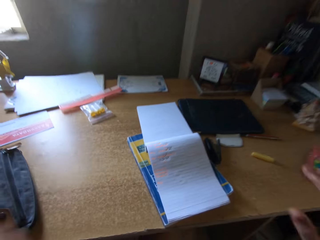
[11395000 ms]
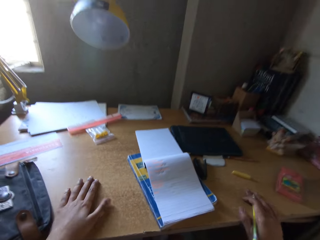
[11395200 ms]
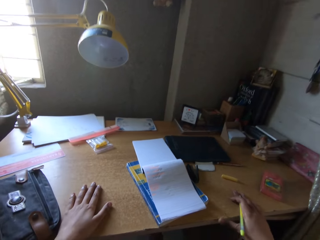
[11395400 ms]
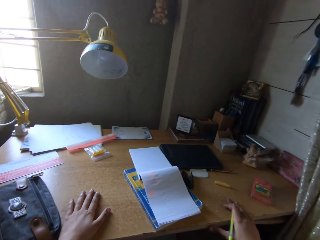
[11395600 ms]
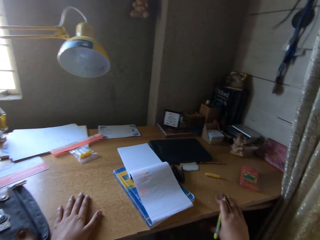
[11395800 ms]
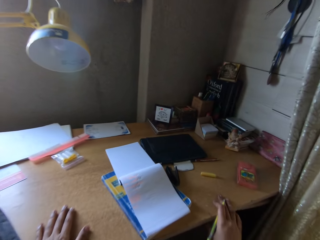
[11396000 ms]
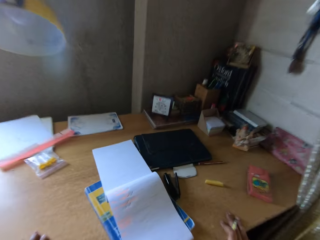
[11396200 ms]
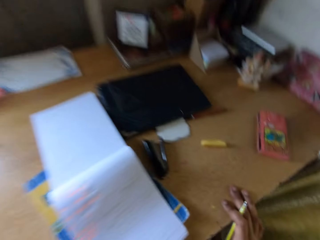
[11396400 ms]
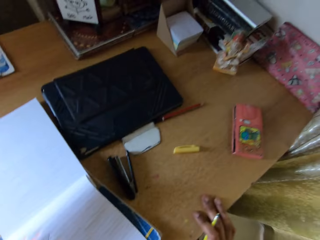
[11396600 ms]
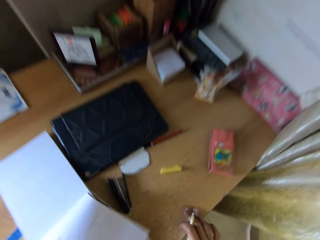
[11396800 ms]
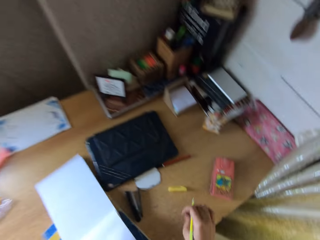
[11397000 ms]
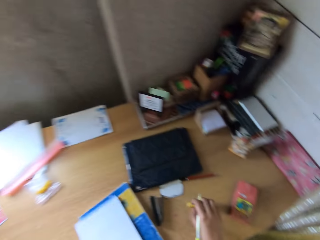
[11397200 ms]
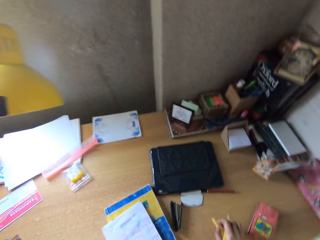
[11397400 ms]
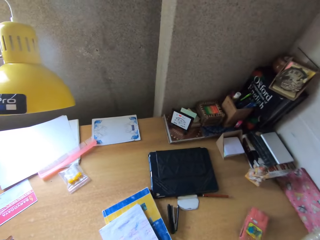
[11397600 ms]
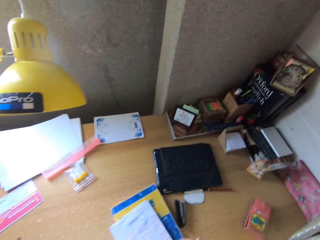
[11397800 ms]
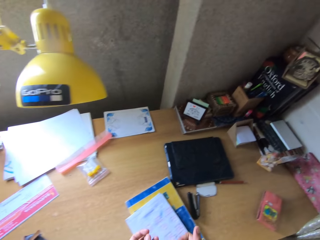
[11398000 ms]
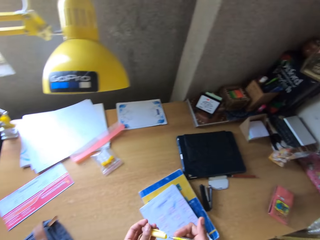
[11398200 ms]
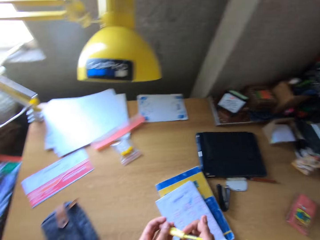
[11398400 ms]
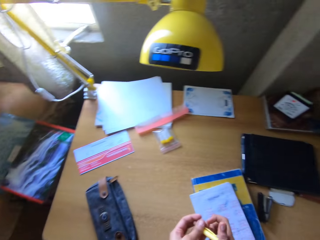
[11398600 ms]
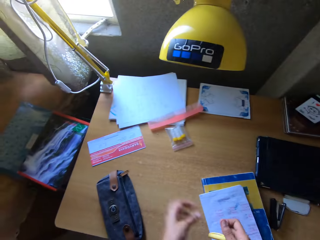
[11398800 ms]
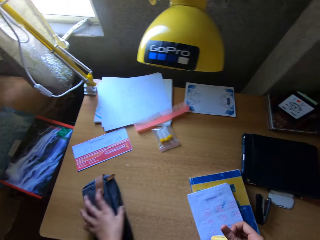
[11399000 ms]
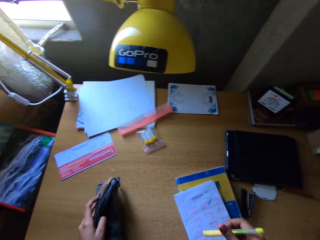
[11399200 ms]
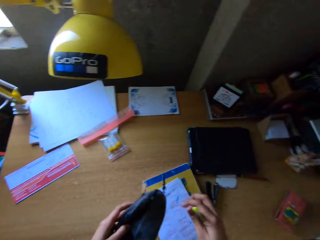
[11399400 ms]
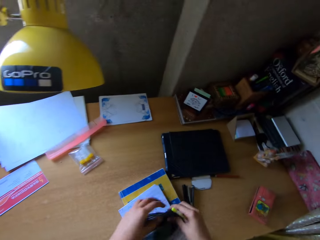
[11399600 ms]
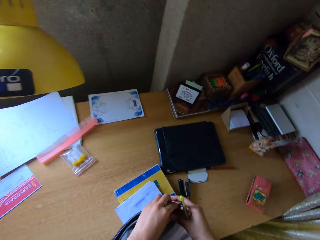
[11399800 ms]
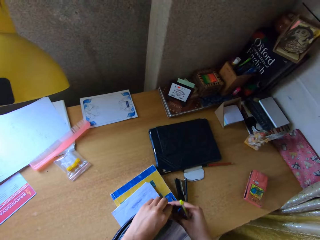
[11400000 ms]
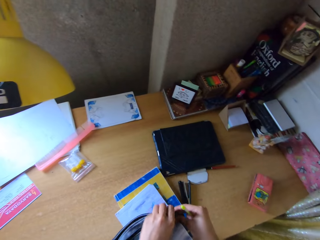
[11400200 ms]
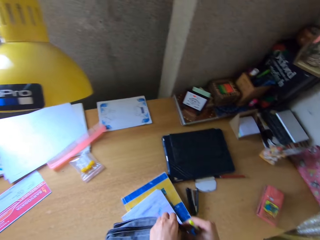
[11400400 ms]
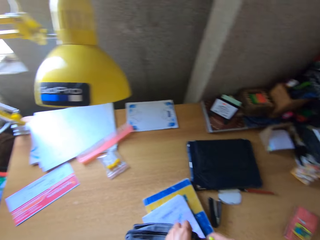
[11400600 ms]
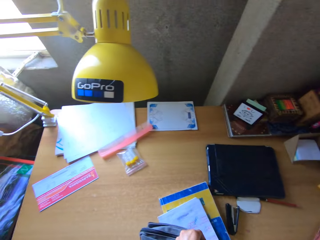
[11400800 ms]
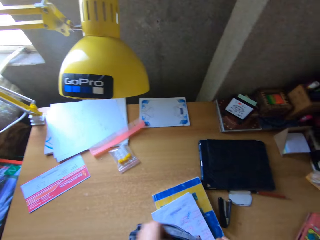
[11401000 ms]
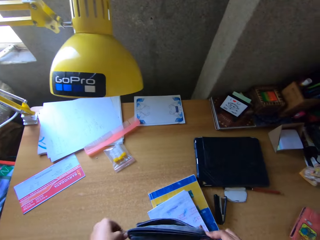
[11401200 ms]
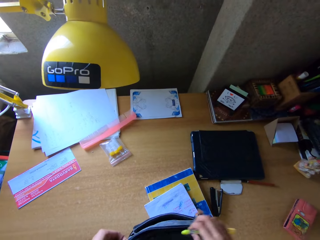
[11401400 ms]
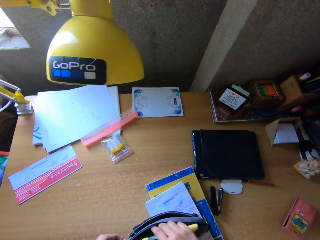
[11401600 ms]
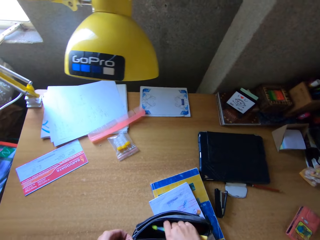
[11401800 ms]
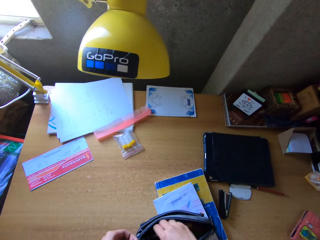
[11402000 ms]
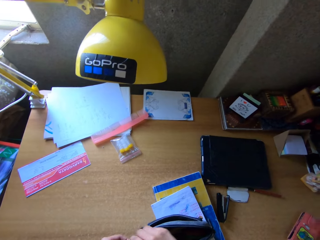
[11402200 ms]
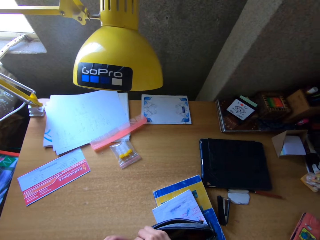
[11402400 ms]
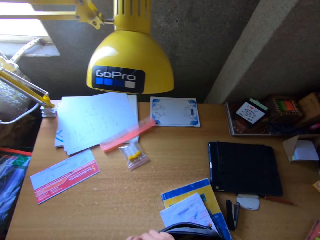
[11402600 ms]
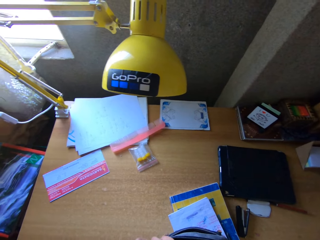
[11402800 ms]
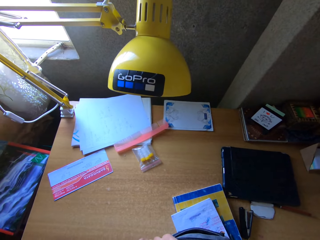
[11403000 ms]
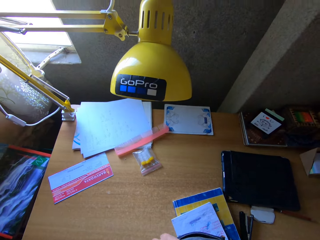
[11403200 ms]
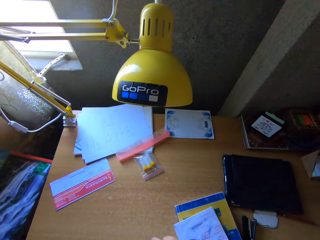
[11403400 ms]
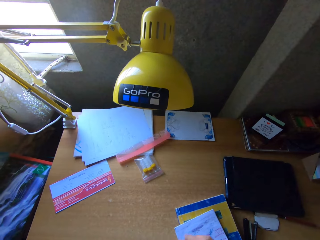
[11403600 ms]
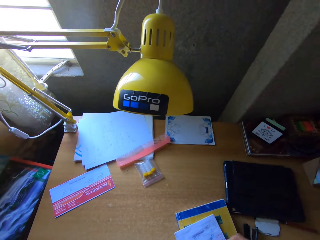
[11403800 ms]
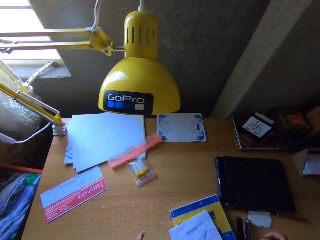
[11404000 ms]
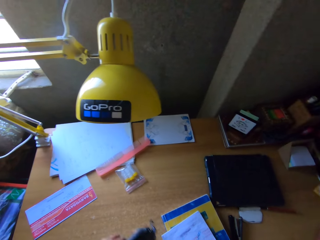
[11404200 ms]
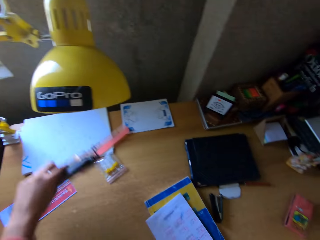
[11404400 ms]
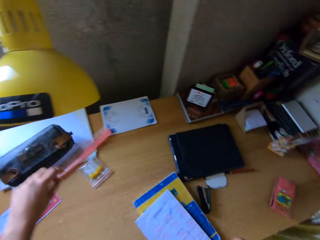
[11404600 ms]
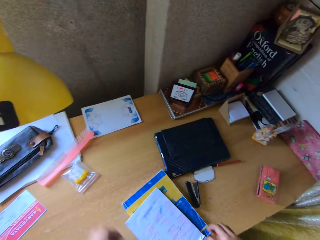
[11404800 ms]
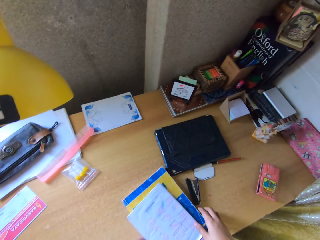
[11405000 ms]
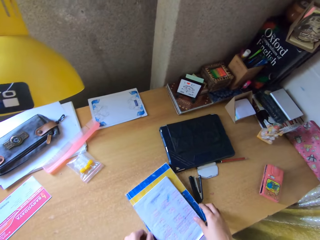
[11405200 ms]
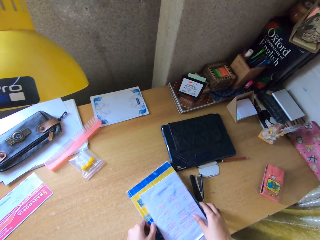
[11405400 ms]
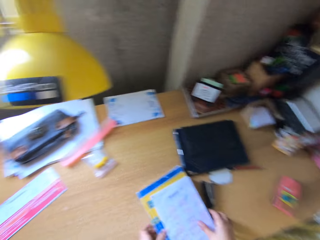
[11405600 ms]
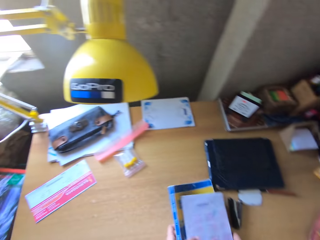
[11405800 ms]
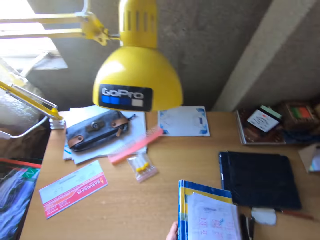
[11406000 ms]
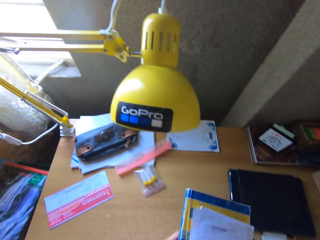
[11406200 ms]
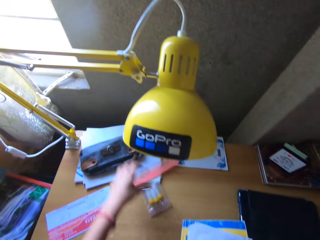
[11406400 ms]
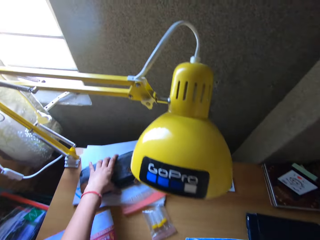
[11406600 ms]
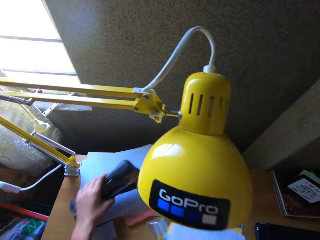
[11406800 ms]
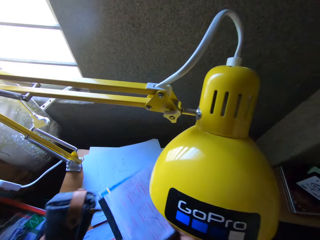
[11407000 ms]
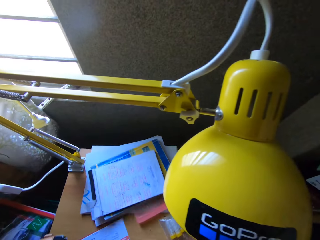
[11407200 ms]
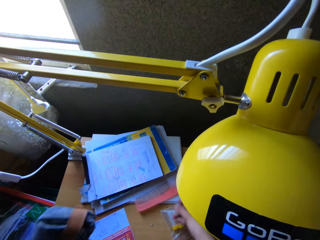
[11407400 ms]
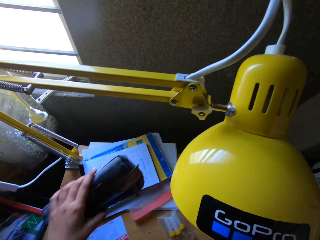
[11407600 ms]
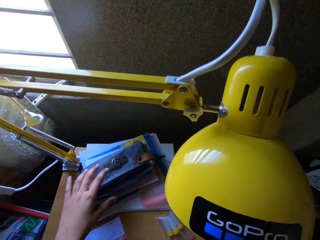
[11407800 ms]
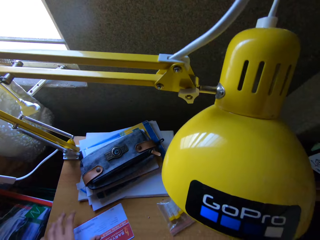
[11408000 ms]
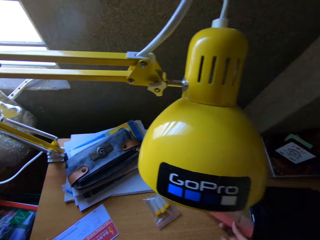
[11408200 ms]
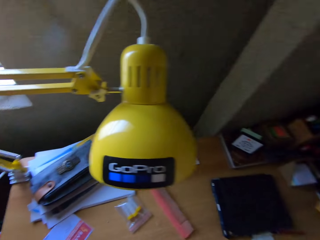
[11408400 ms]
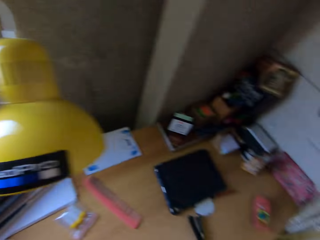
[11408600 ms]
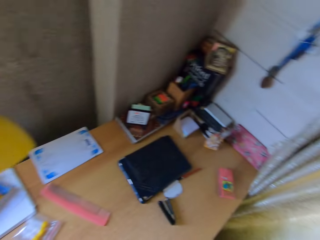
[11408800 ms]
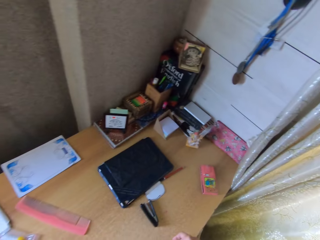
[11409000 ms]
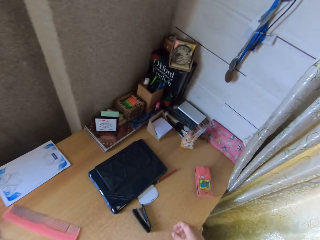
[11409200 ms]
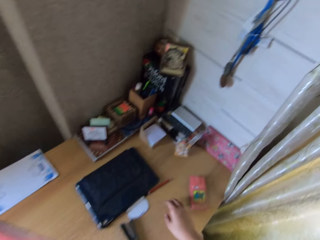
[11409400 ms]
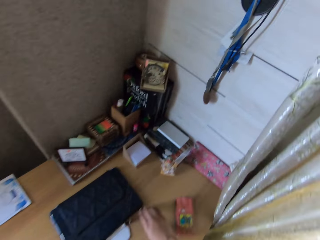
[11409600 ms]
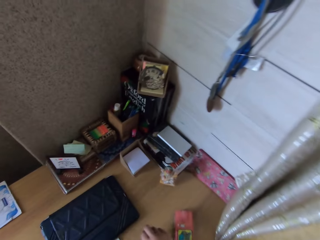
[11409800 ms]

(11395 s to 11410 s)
The camera wearer taps the table. He speaks. He picks up the bag. He opens the handbag. He takes something out of the bag. He puts a pen in the bag. He puts the bag back. He picks up the books, arranges his books, and puts the bag on the books.

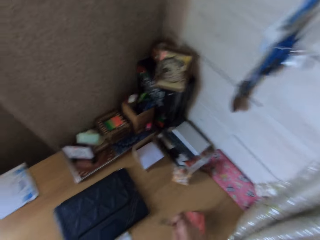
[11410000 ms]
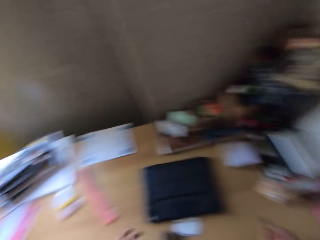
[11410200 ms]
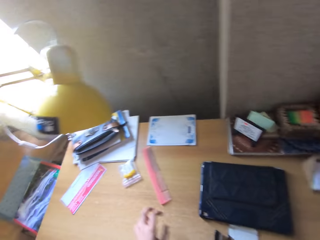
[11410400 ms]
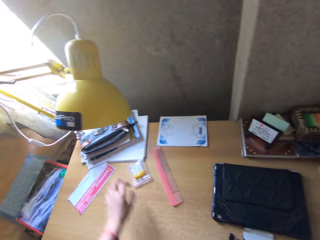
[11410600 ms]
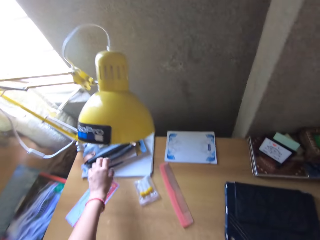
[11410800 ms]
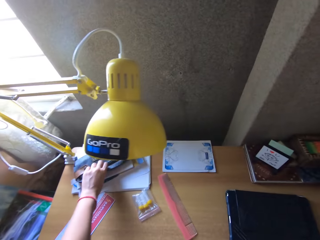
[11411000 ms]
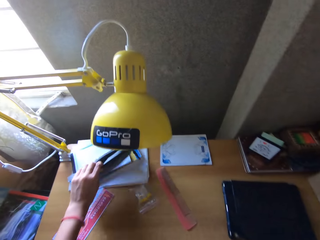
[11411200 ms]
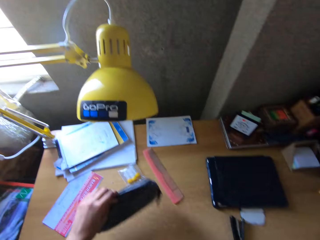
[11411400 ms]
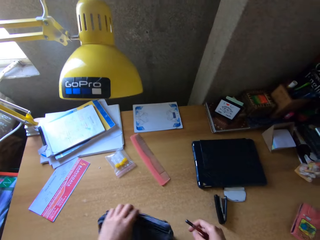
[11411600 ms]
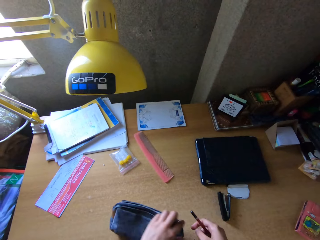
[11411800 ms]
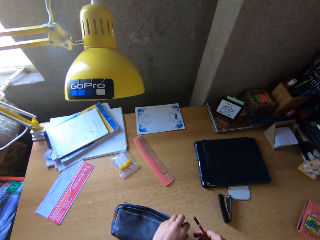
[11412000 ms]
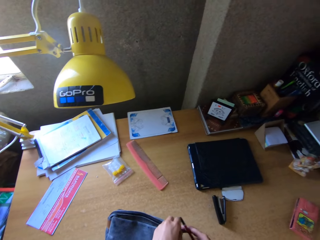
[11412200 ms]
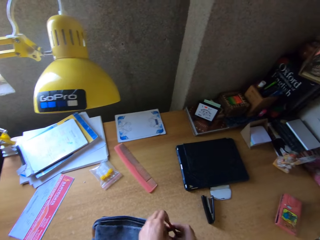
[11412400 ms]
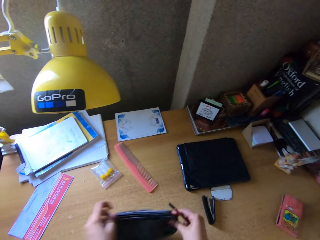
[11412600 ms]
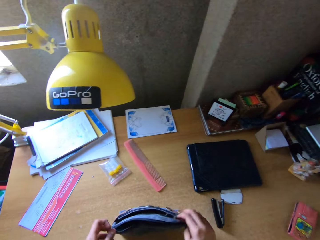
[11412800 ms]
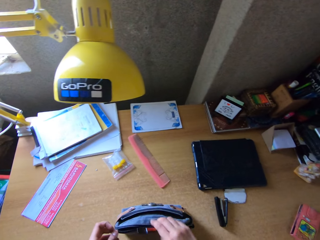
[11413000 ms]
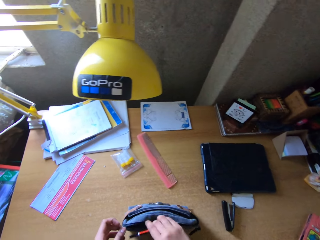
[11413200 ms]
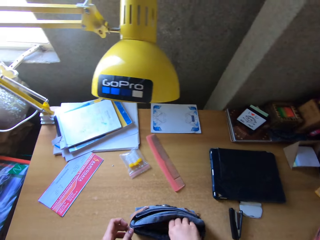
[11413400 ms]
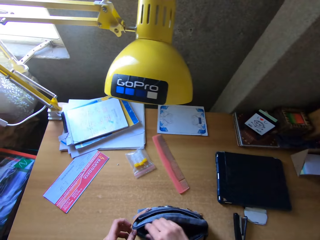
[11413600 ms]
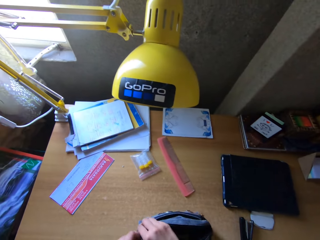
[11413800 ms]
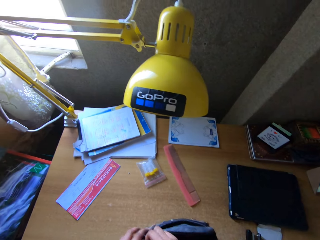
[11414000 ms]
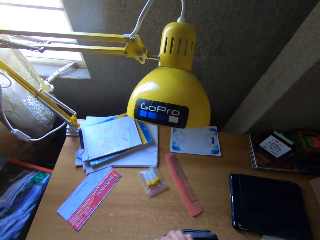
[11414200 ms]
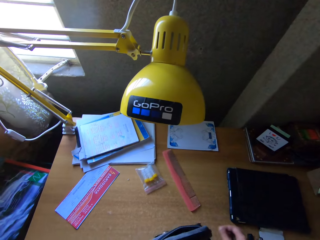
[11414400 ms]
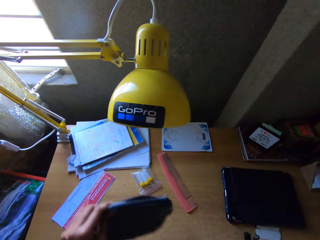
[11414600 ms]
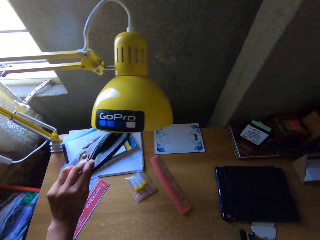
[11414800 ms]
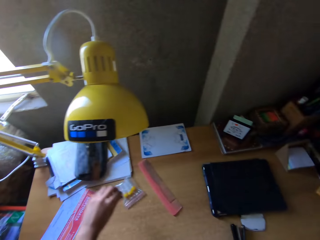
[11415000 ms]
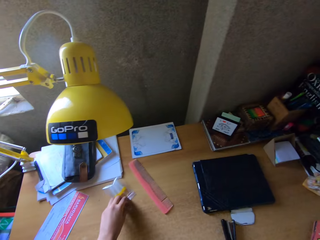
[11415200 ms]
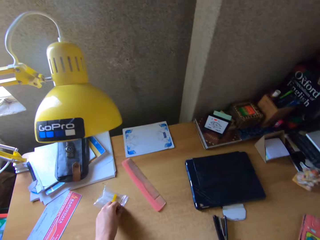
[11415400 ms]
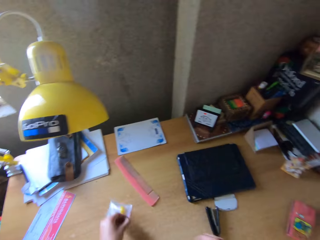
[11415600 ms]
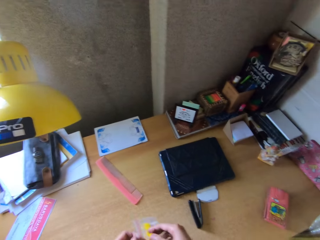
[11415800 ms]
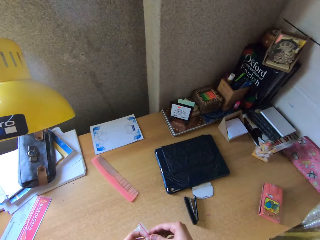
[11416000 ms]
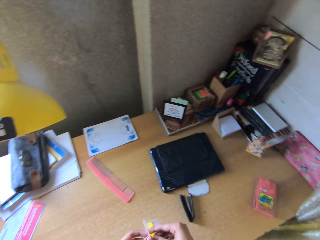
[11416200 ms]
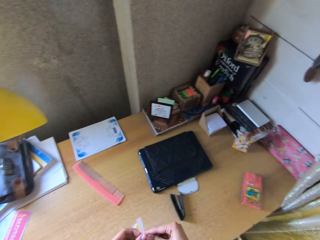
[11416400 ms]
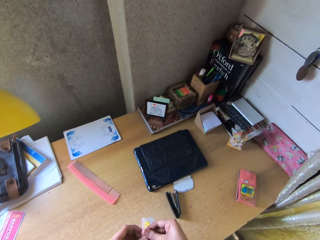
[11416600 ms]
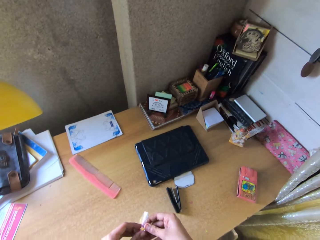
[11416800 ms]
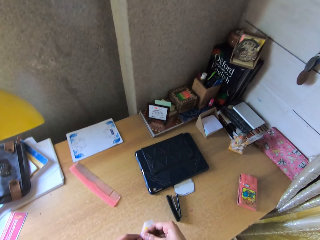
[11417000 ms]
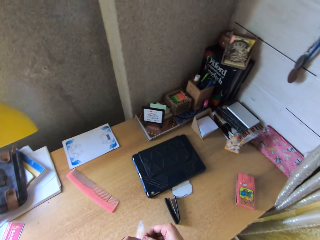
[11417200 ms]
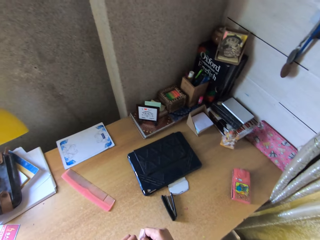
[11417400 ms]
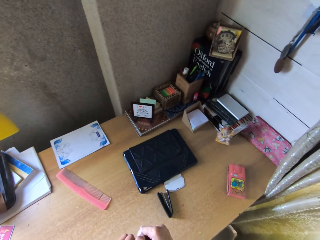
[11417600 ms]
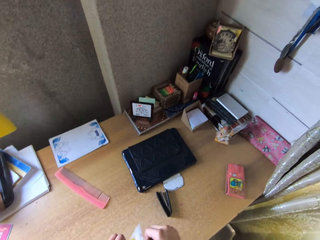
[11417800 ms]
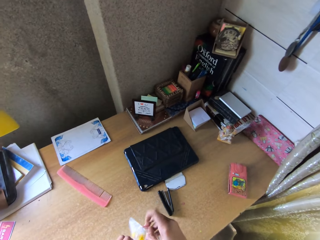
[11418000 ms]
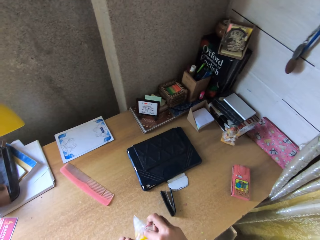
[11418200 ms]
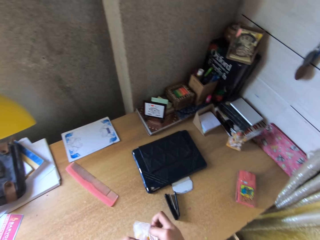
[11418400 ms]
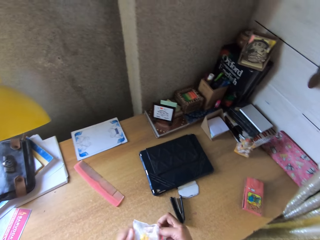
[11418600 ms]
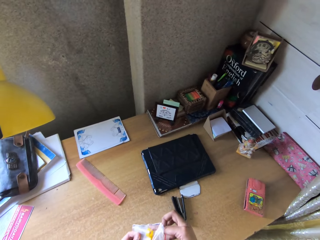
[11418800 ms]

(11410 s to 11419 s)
The camera wearer picks up a pencil. He picks up the bag. He opens the bag. He puts the pencil in the bag. He puts the bag on the books. He picks up a piece of paper or plastic paper bag on the table.
